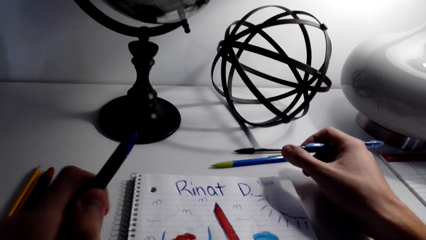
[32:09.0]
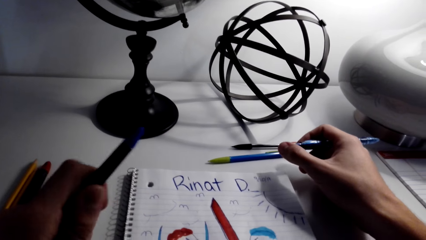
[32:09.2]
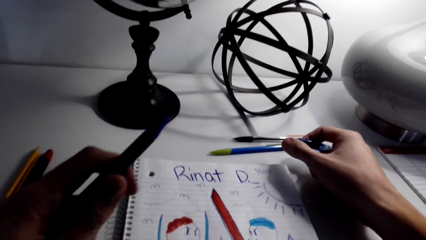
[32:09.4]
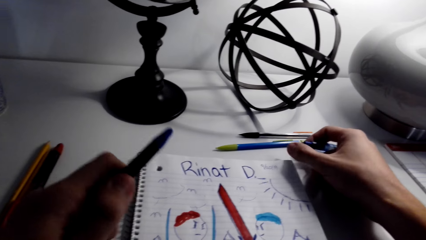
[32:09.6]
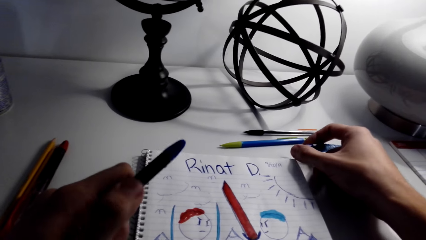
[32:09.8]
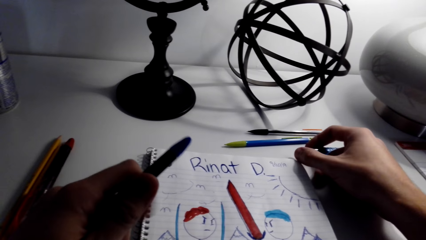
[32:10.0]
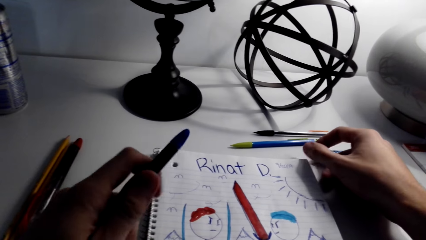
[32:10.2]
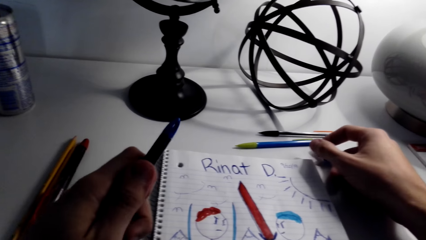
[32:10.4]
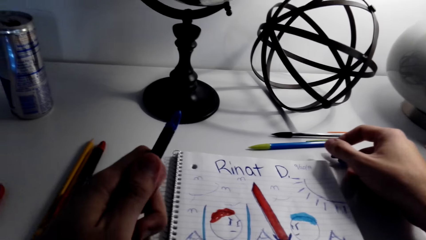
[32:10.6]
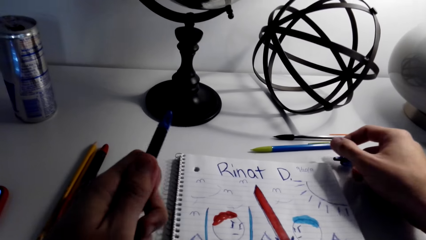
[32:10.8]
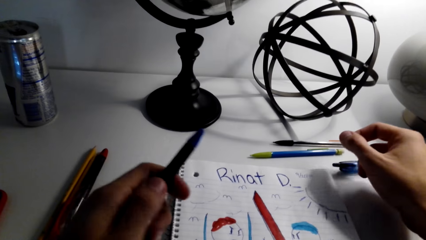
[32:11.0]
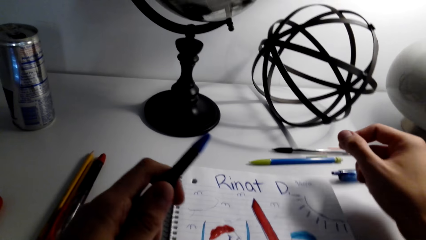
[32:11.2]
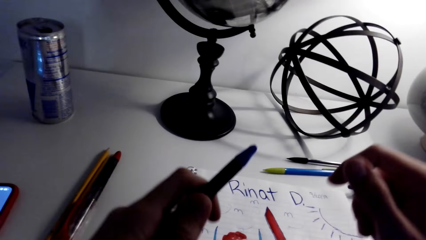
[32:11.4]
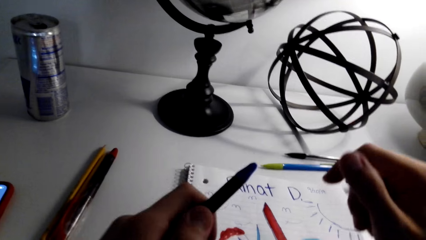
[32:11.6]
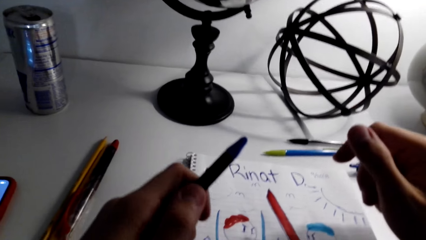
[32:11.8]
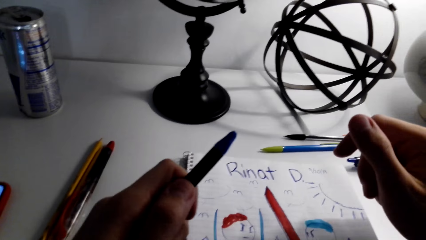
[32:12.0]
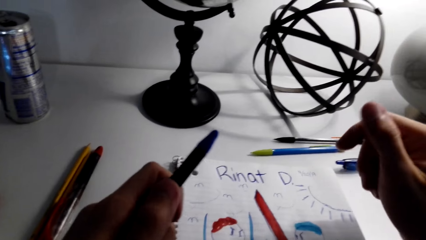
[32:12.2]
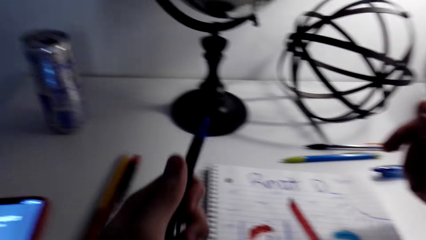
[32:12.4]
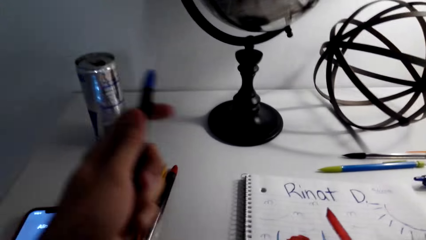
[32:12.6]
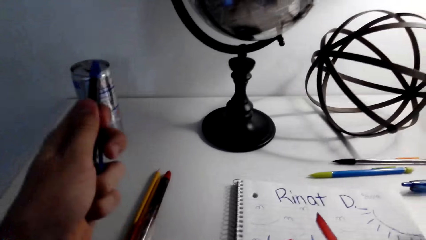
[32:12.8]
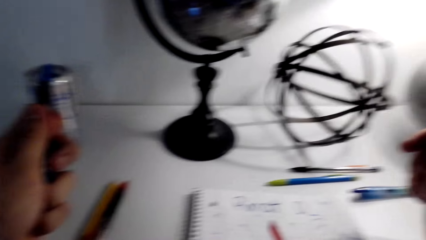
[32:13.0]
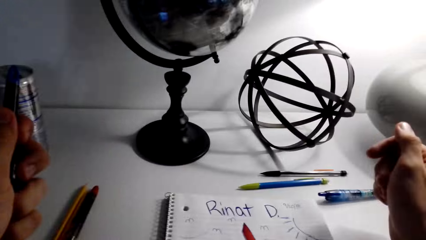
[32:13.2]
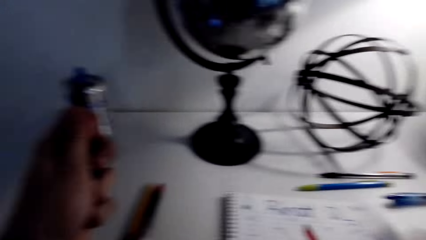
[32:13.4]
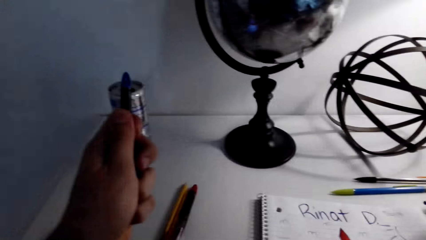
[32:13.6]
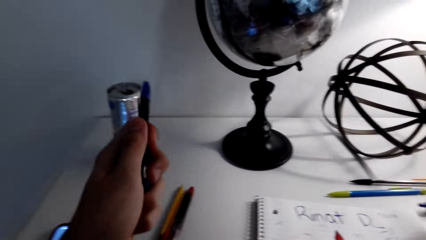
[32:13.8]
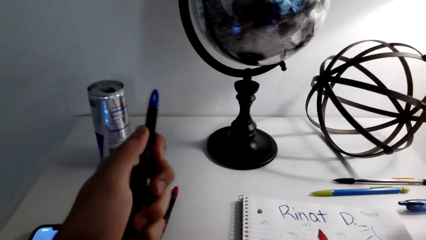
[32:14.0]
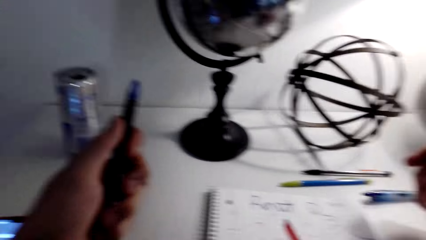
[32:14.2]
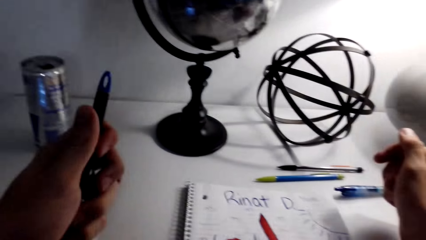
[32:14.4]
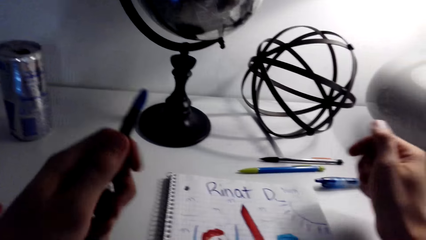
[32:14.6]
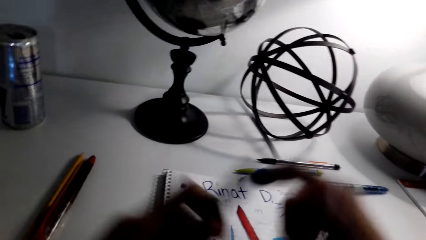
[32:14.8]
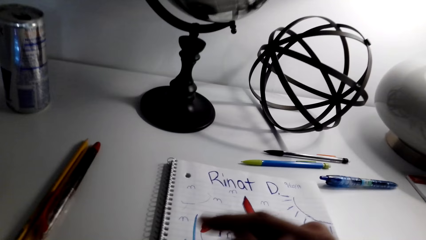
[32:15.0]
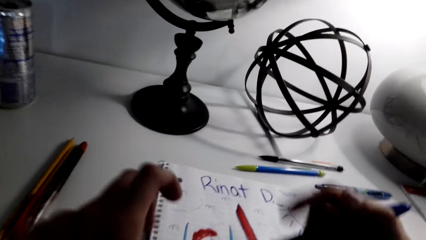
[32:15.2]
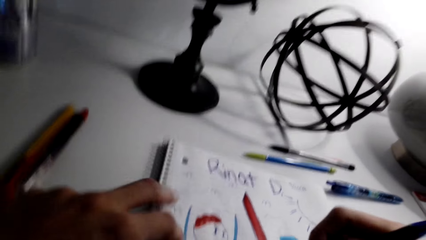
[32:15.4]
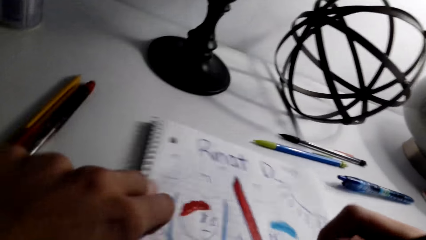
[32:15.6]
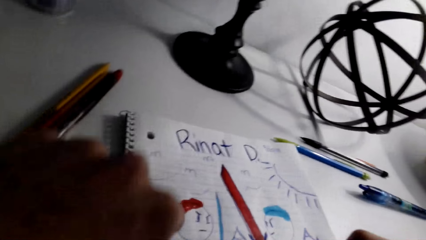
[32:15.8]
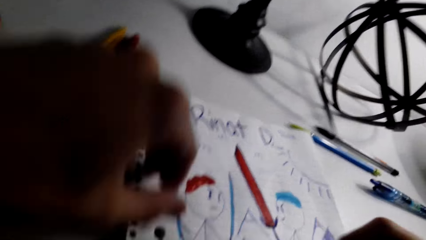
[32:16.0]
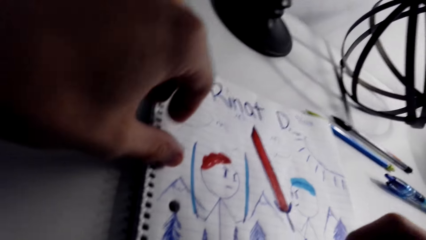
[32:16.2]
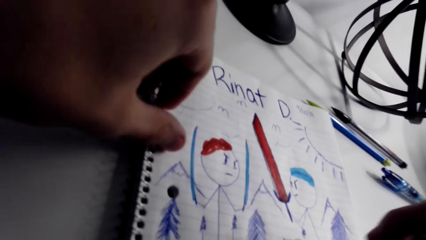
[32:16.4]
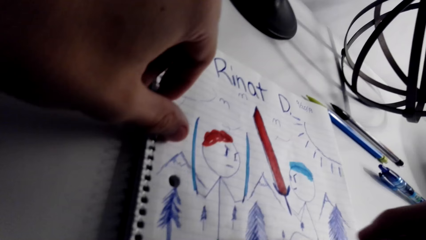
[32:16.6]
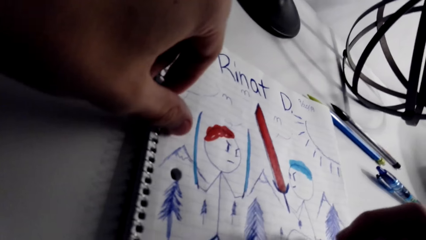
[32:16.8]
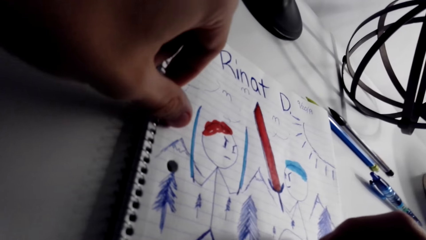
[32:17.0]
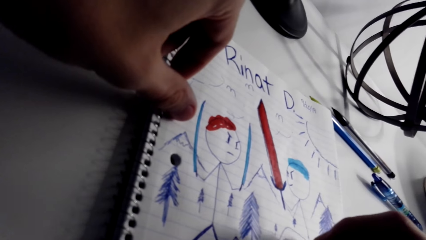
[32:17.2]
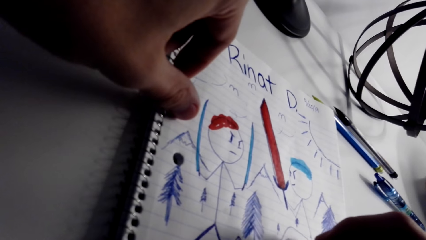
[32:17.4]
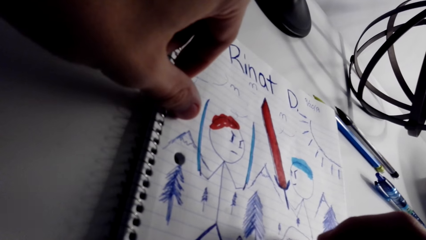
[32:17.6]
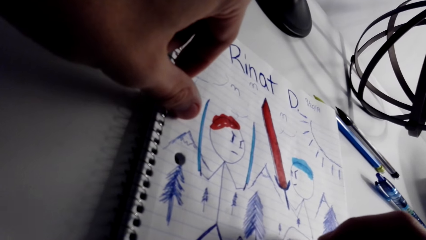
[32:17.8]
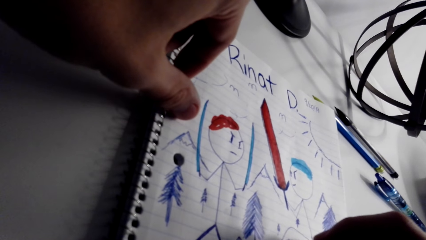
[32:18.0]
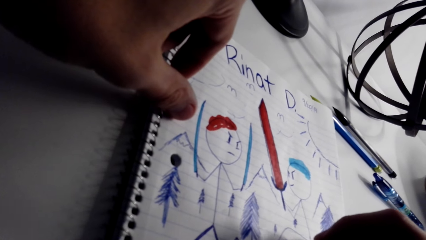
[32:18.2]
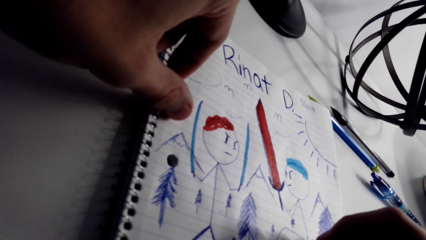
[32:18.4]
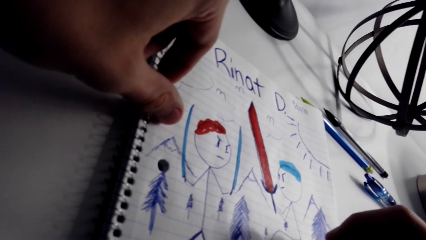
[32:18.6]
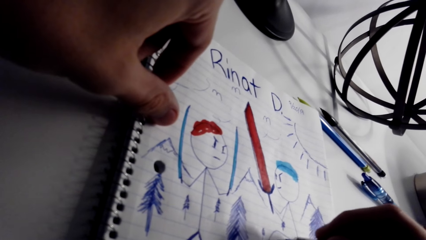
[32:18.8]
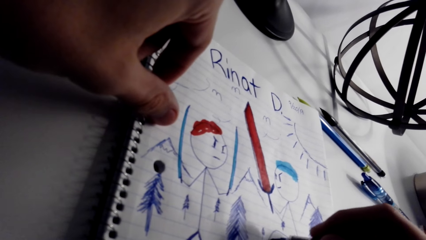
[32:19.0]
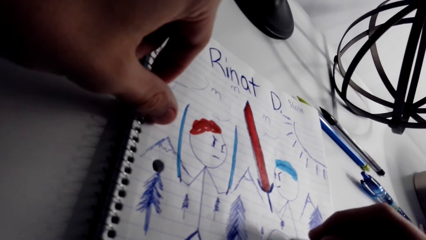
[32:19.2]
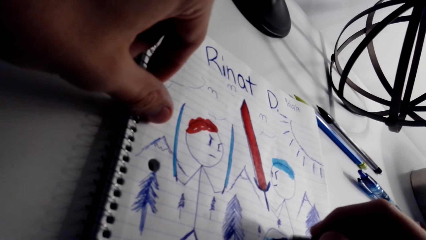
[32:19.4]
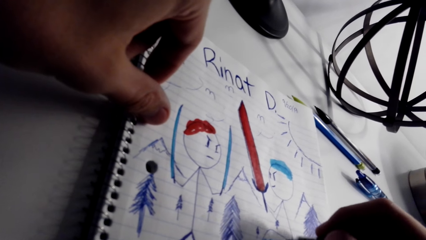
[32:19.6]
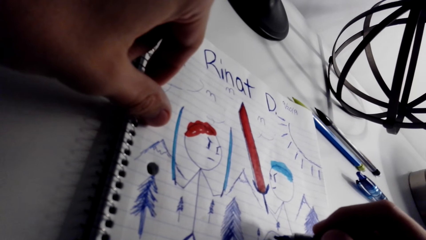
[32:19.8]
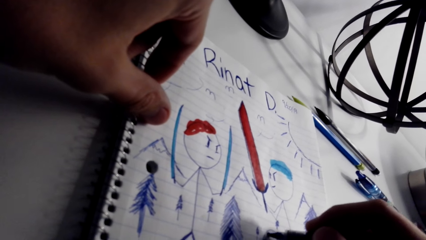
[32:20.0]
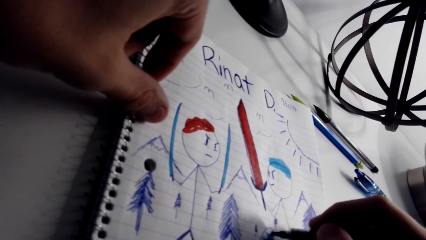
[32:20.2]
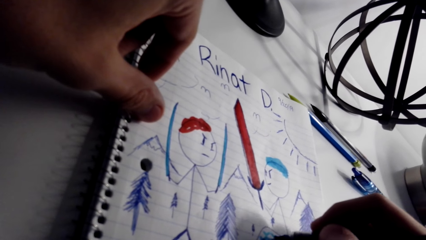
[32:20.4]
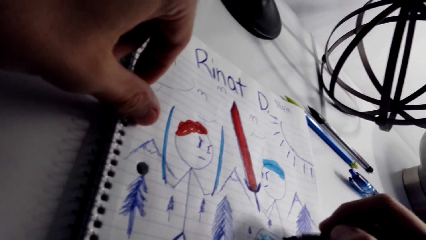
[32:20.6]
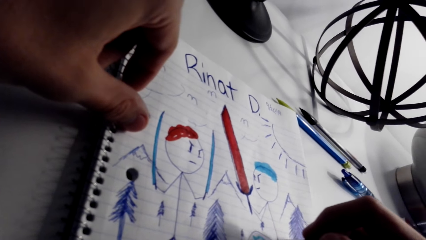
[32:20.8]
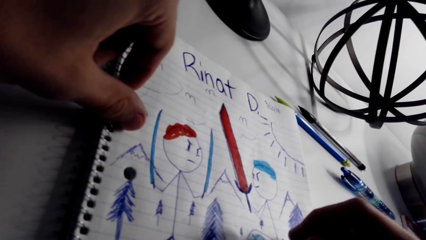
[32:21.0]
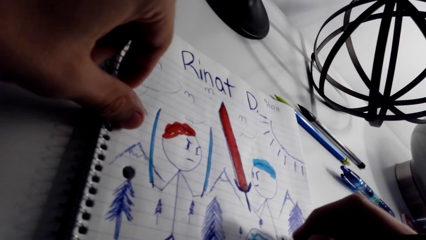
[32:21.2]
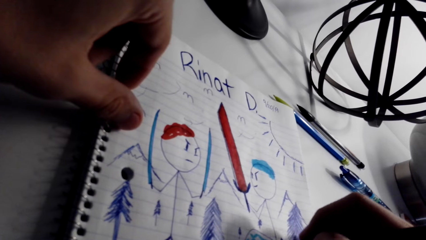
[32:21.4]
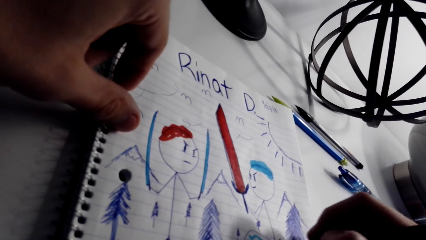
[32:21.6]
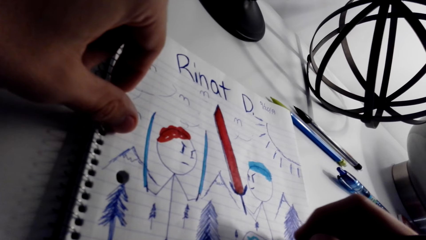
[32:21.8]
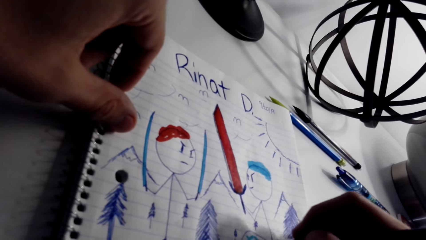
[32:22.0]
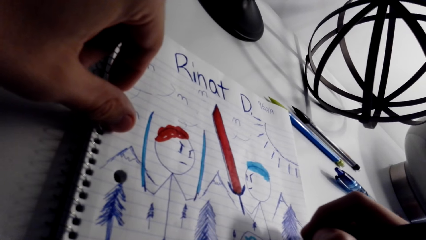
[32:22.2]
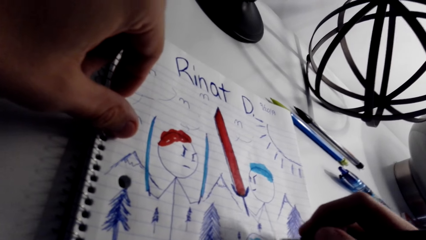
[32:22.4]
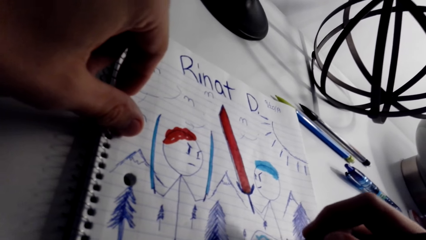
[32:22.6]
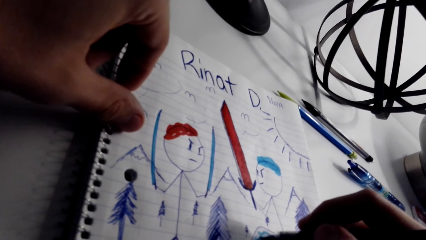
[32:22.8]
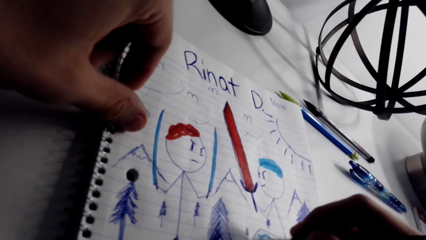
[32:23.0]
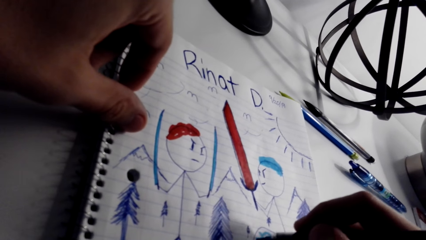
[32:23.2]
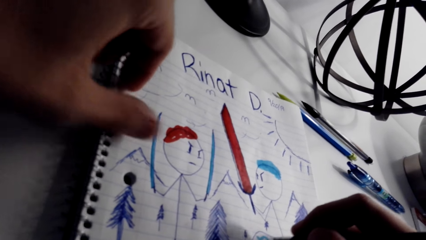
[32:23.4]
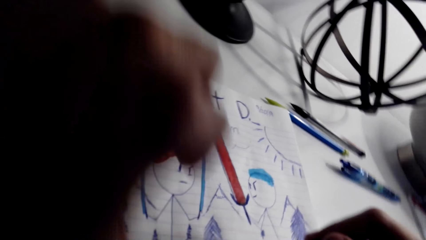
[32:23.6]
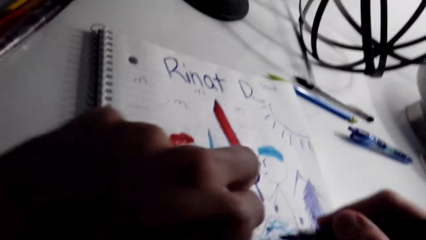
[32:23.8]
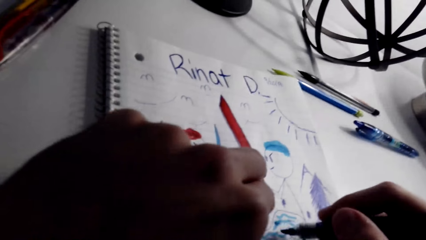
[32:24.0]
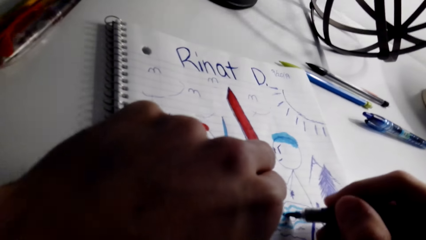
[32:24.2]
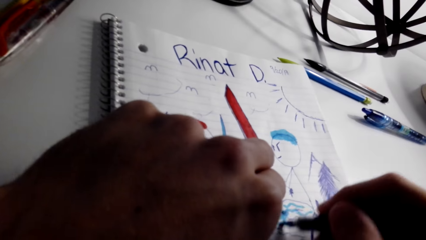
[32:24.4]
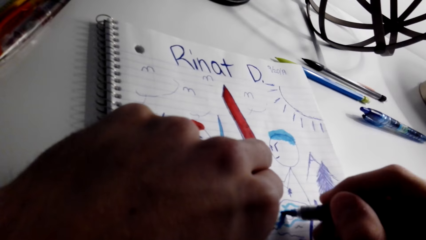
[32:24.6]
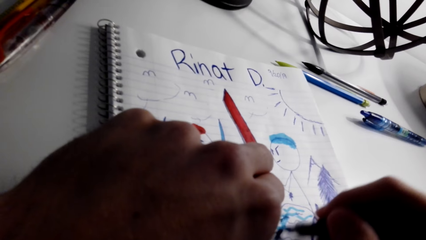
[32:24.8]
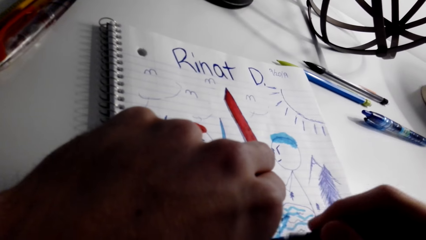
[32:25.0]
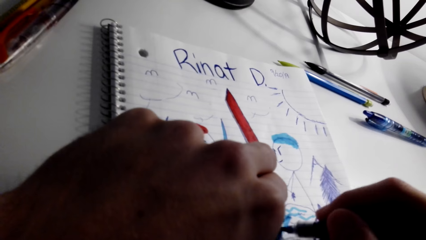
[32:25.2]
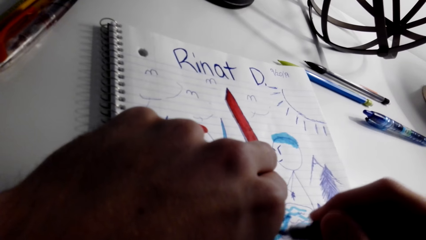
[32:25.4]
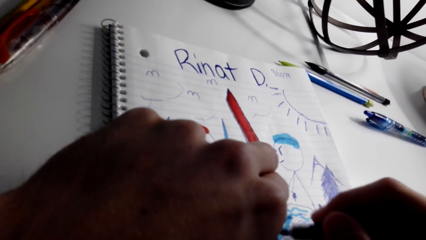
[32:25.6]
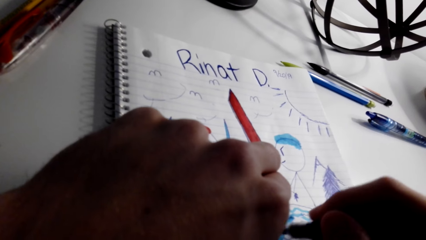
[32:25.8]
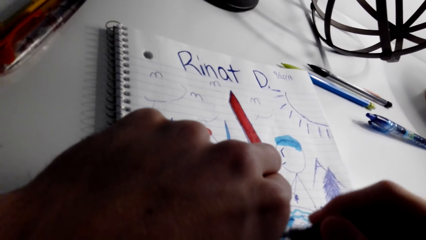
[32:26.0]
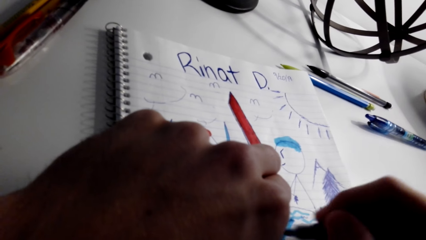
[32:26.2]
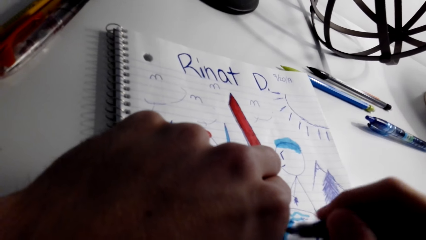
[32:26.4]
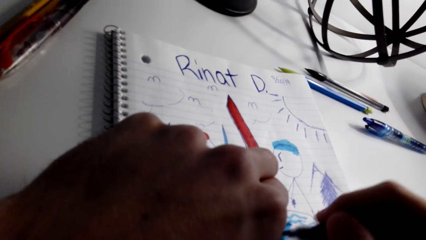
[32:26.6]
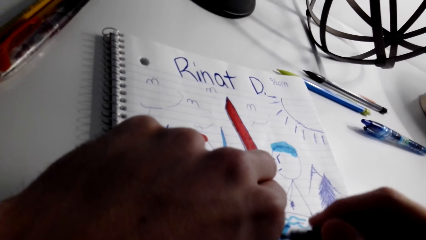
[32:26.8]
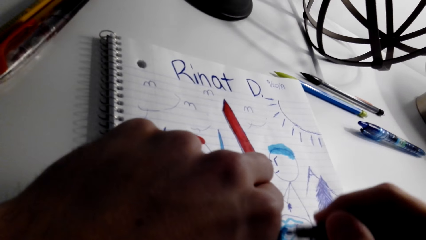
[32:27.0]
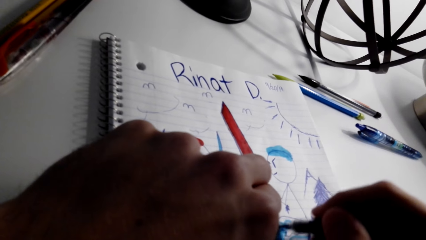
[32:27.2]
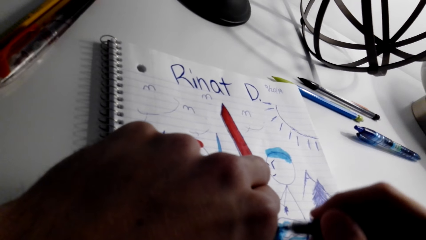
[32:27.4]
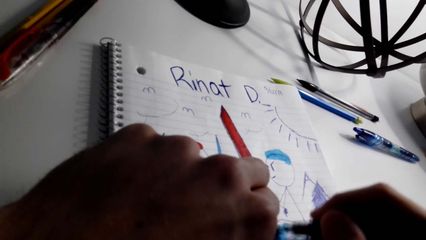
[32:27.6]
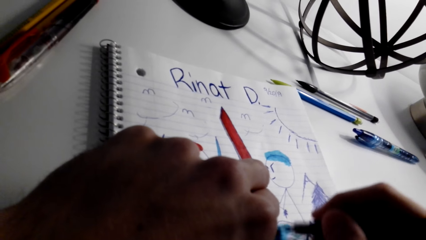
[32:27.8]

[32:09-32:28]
The camera wearer opens the pen. They put down the pen on the right hand. They exchange the pen to the right hand. They write on the notebook. They paint the sketch with the marker pen. They draw on the notebook.
